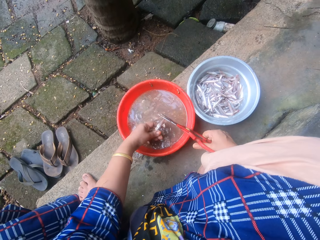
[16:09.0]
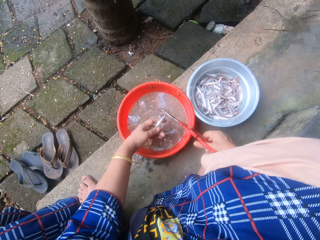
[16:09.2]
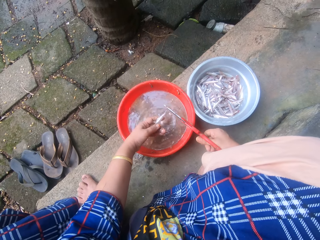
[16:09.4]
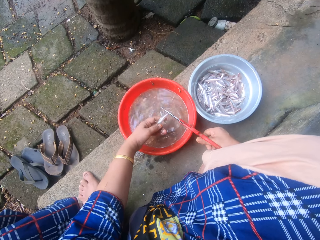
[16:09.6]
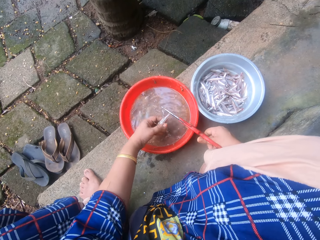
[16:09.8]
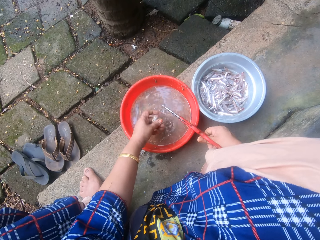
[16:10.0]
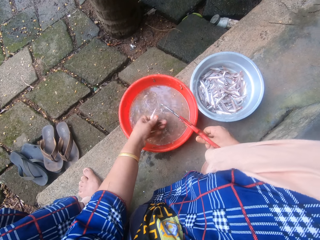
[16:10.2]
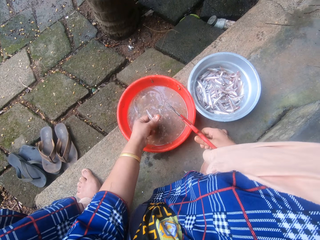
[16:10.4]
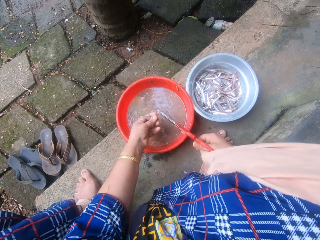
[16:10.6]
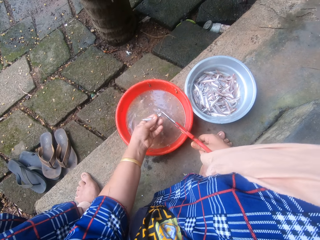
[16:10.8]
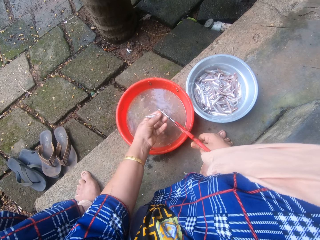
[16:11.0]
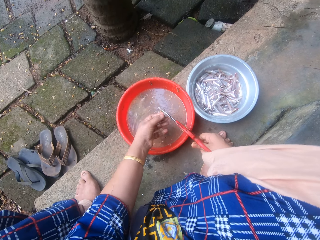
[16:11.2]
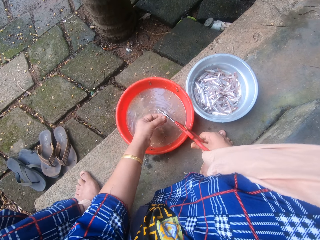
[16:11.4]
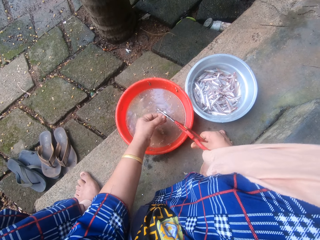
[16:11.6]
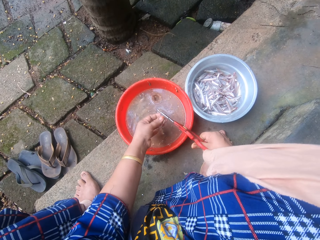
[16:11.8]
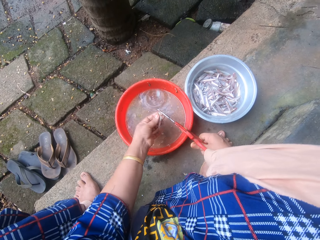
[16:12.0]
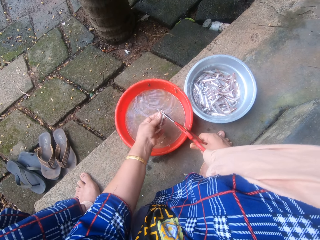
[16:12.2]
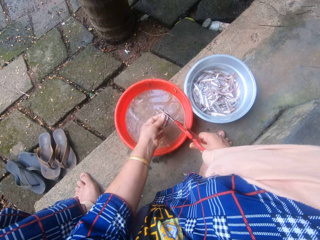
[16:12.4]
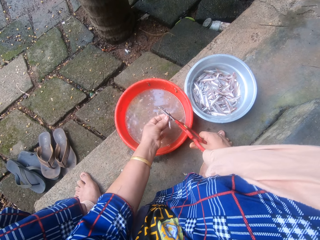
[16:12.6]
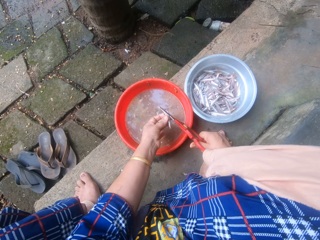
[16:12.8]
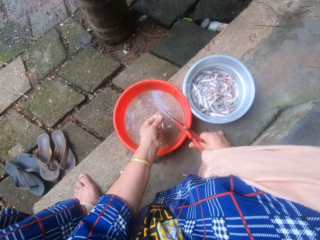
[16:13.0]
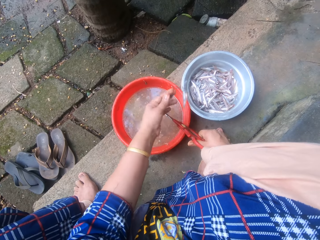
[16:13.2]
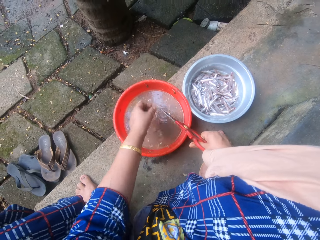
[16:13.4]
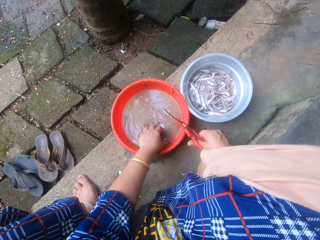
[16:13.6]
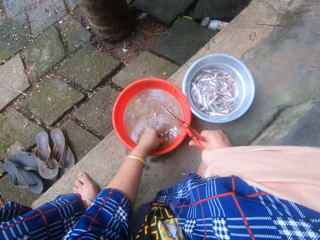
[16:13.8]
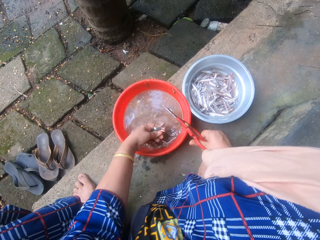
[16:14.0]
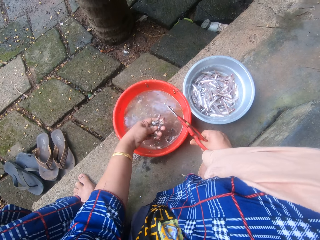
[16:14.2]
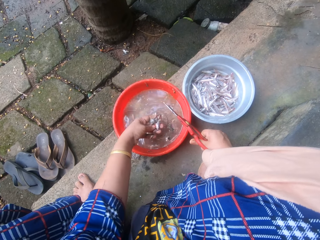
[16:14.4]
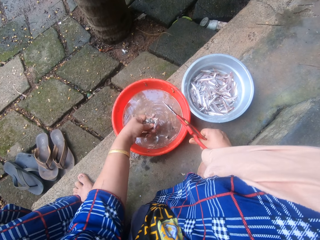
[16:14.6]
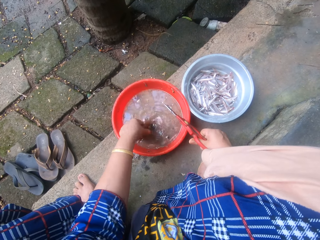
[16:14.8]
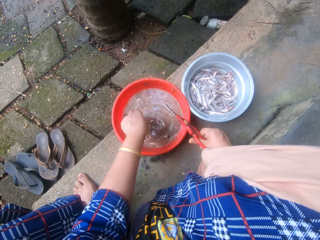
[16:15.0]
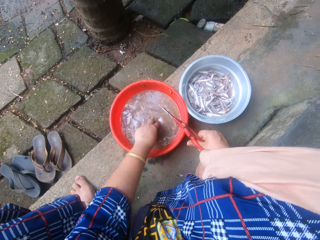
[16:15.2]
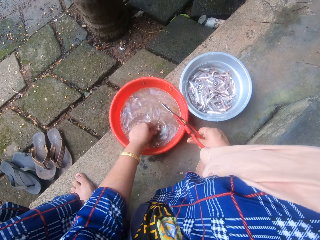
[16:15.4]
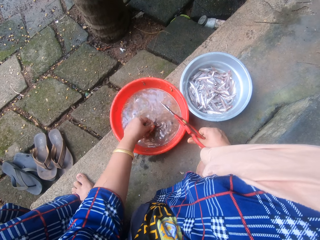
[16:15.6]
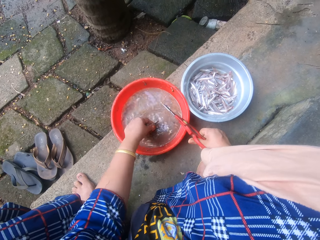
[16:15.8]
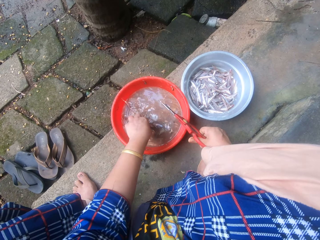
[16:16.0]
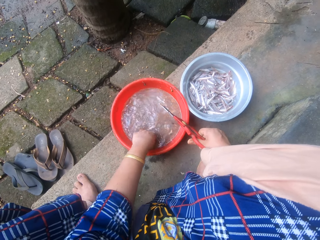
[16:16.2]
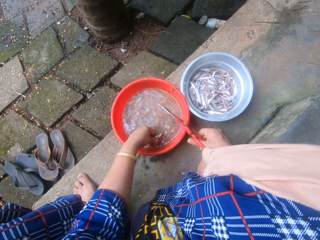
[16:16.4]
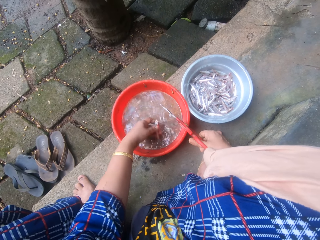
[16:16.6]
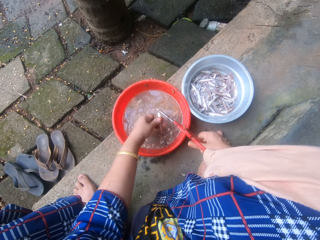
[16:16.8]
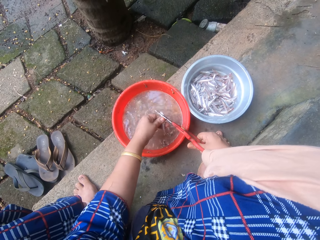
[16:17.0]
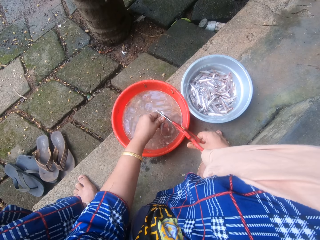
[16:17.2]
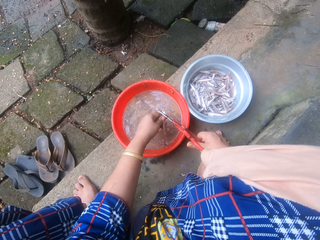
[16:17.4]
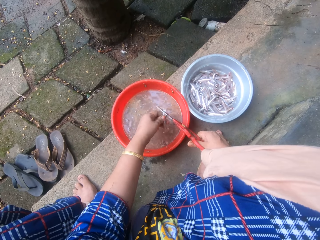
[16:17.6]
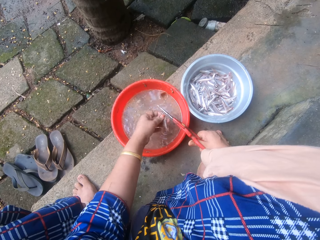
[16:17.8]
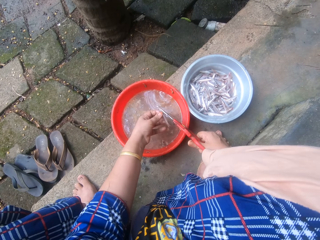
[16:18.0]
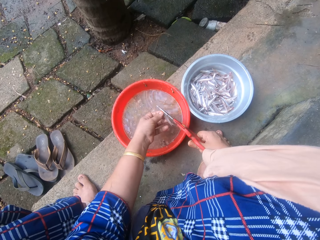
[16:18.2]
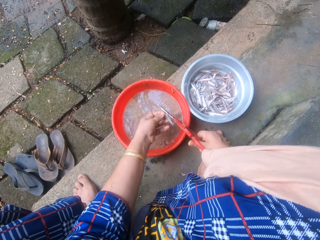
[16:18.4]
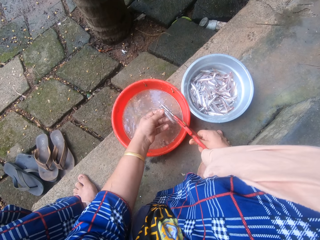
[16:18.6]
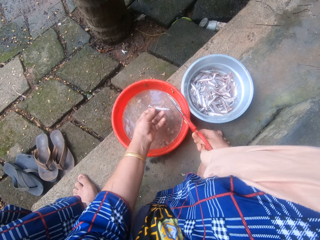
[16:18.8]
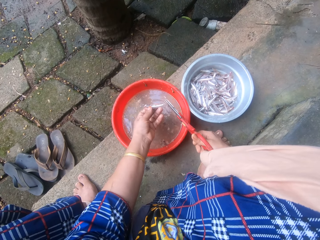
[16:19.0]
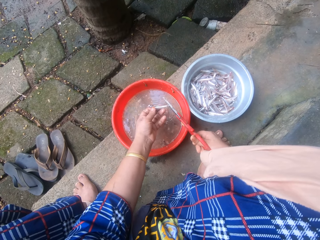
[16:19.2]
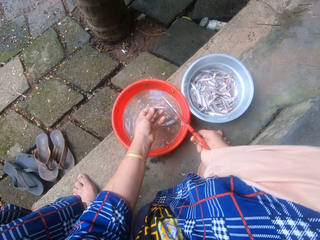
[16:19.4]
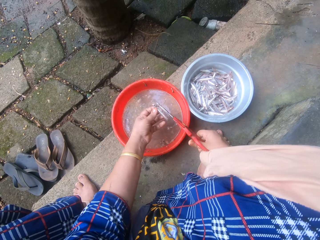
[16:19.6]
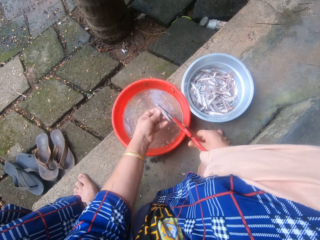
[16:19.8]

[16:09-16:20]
The camera wearer picks another fish from the red bowl with her left hand. She trims the fish with the scissors. She tosses the fish into the aluminum bowl. She picks some fish from the red bowl with her left hand. She pours the fish back into the red bowl. She picks some fish from the red bowl with her left hand. She pours the fish back into the red bowl. She picks a fish from the red bowl with her left hand. She trims the fish with the scissors.

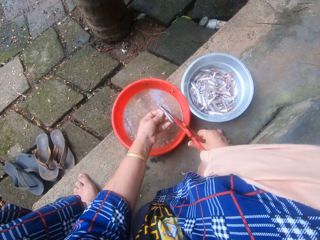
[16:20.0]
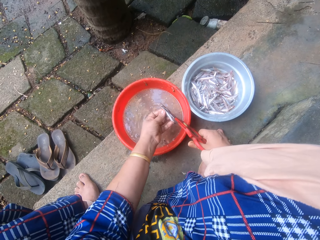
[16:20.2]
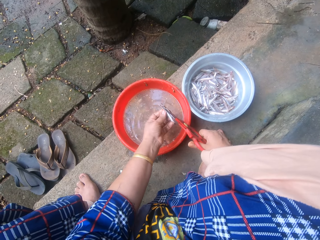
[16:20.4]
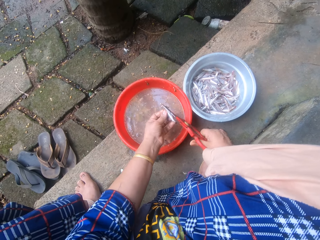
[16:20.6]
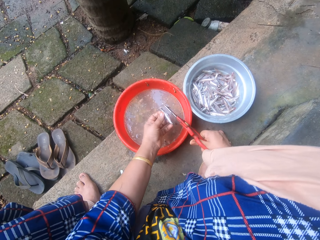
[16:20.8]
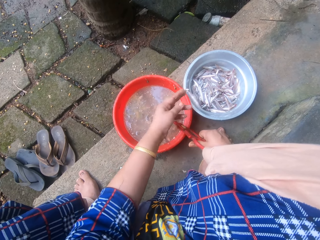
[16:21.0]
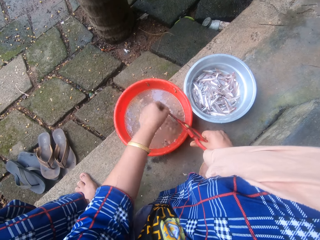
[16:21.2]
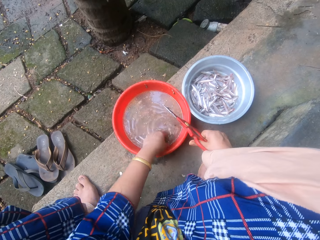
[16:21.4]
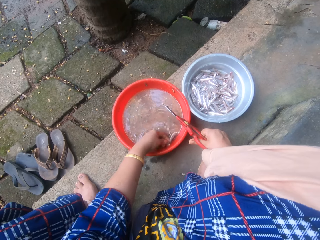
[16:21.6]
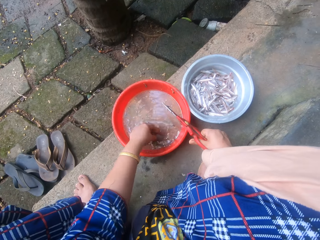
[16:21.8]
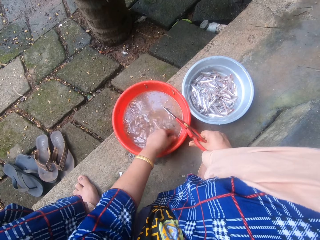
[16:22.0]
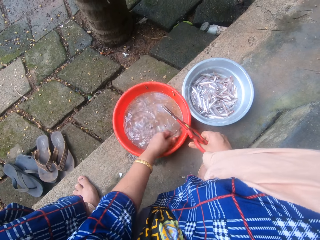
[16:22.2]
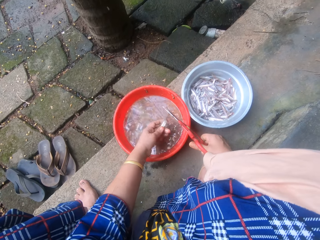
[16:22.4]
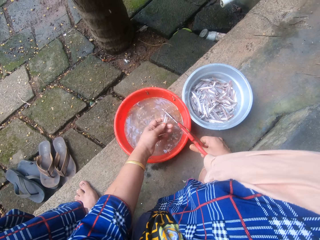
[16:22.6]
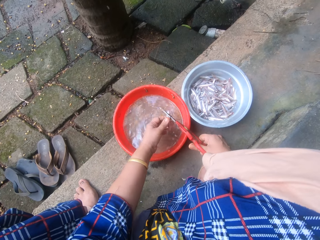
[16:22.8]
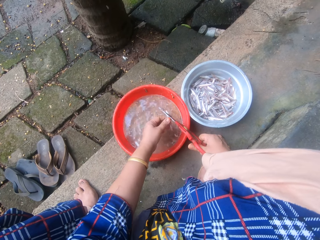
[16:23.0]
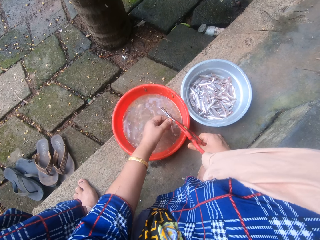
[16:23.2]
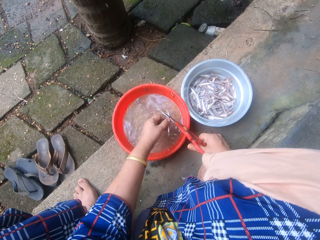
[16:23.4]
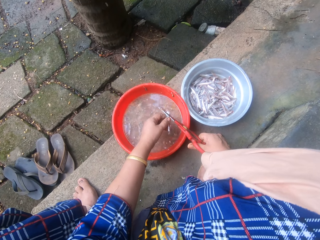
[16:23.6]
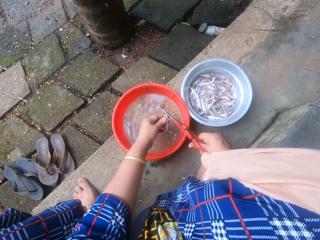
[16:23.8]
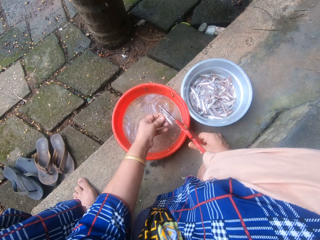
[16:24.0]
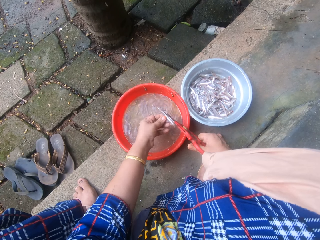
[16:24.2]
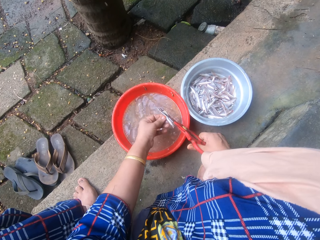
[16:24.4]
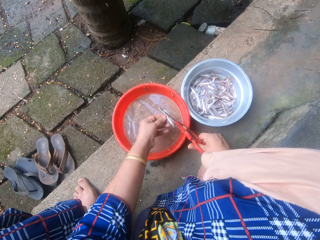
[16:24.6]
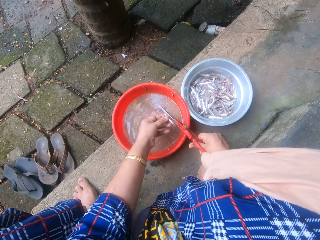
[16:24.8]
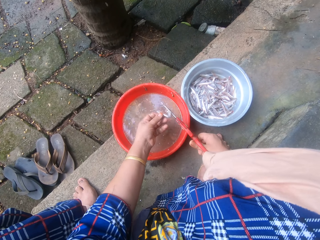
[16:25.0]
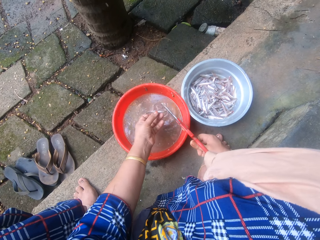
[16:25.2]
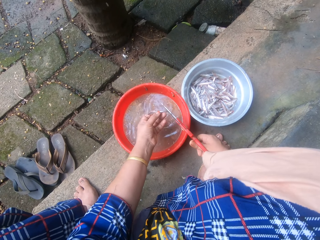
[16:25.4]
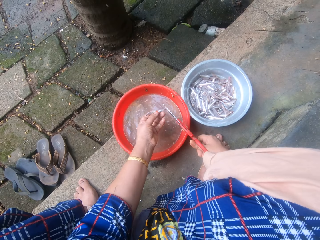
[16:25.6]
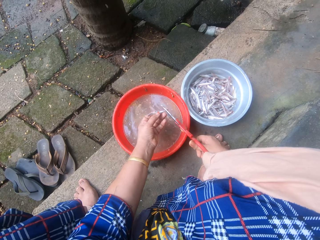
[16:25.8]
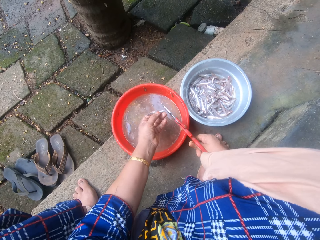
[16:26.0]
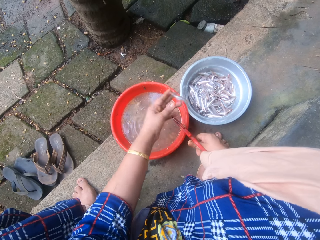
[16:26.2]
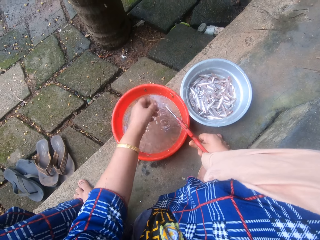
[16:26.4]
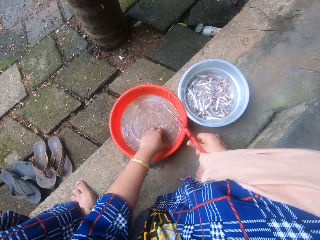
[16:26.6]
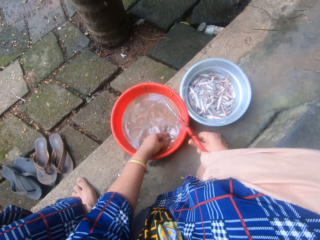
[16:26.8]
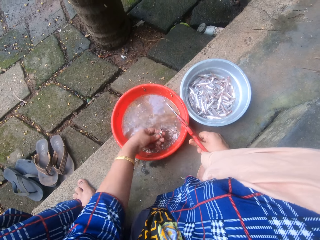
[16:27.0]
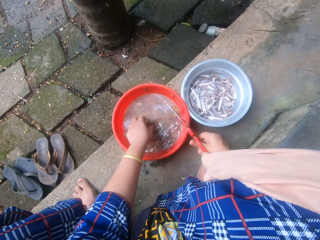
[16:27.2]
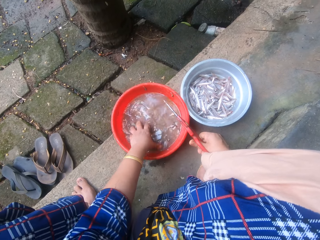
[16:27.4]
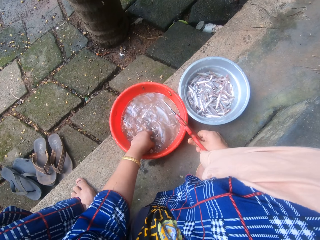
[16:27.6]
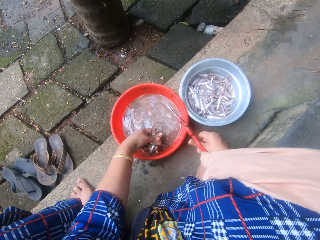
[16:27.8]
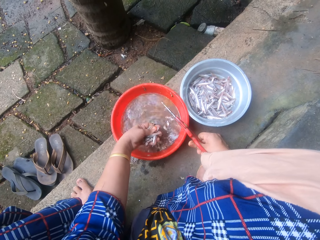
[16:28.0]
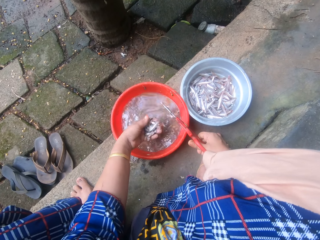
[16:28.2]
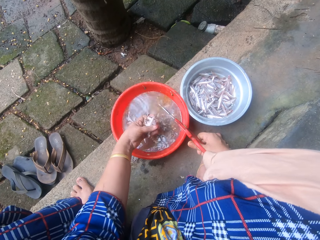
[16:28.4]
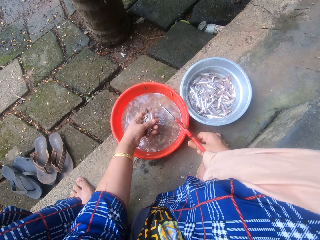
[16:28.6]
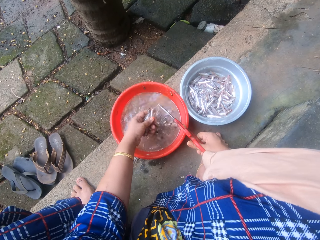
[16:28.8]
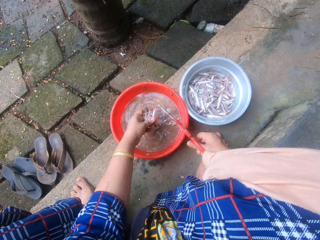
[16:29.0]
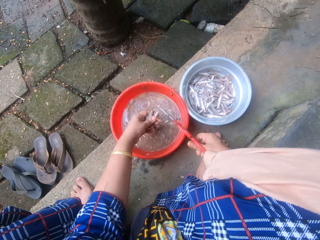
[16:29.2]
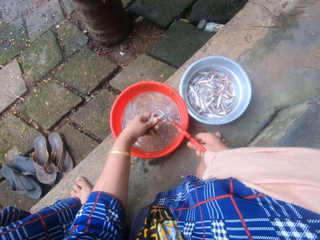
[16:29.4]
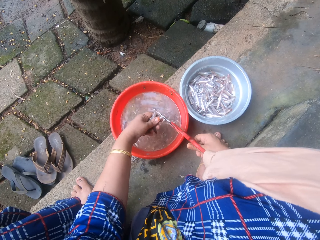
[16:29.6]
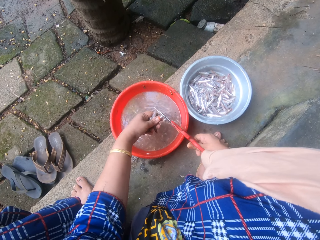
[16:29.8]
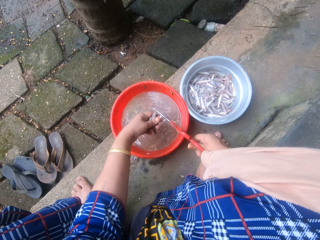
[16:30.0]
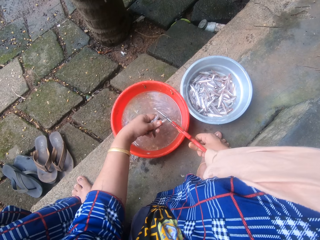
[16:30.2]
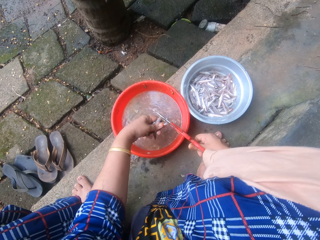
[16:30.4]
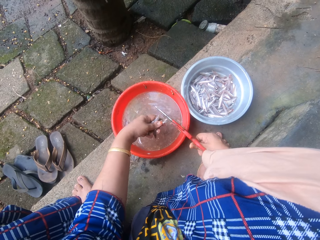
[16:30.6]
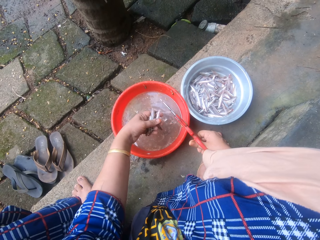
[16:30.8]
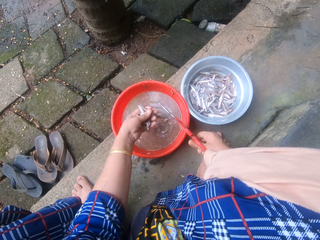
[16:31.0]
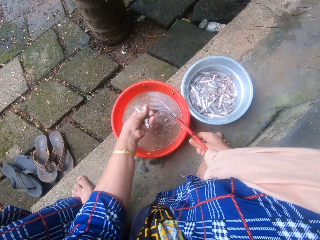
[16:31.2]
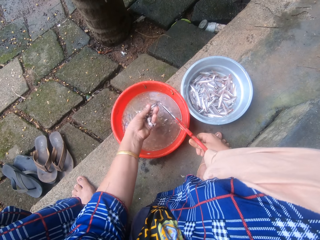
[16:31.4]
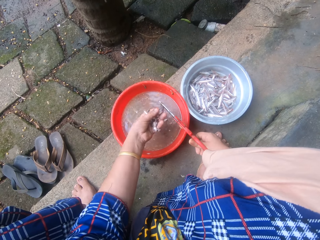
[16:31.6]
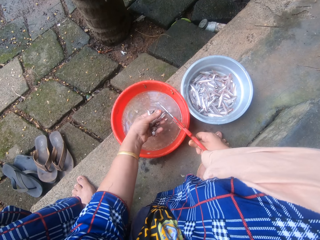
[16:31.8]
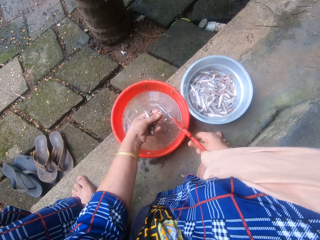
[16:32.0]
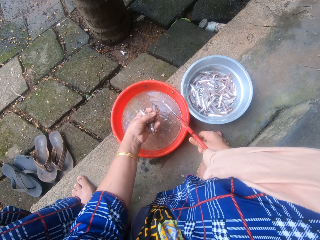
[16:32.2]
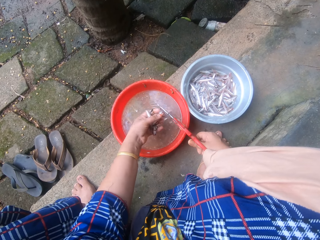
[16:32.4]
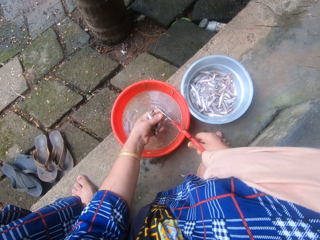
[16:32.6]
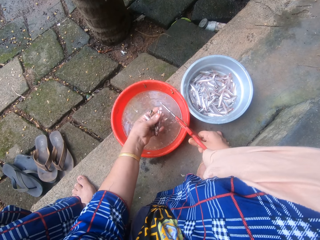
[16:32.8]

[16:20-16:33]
The camera wearer tosses the fish into the aluminum bowl. She picks another fish from the red bowl with her left hand. She trims the fish with the scissors. She tosses the fish into the aluminum bowl. She picks some fish from the red bowl with her left hand. She trims one of the fish with the scissors.
